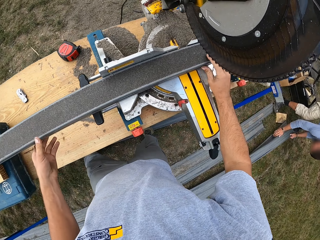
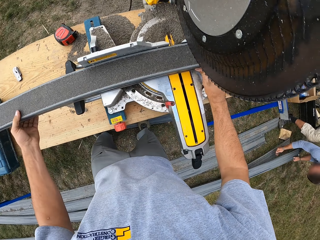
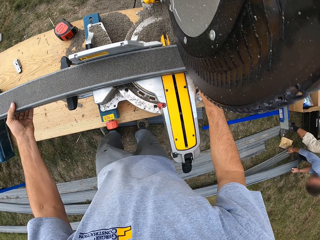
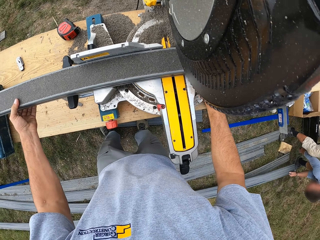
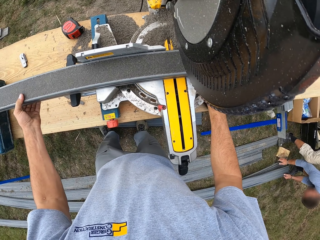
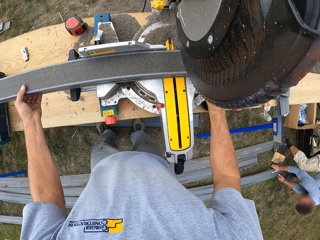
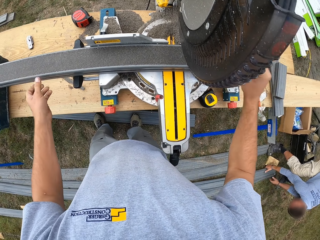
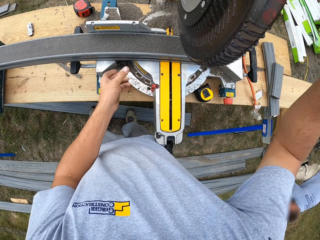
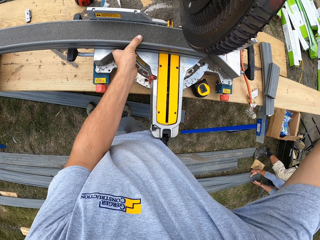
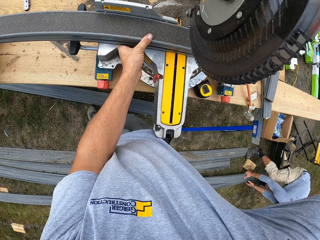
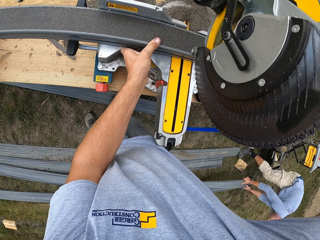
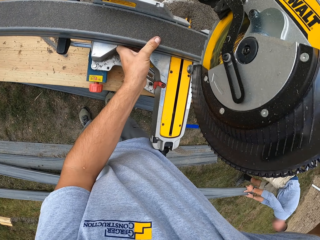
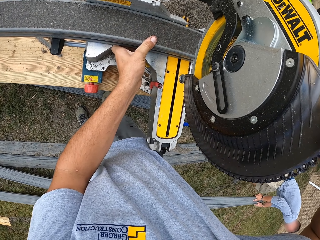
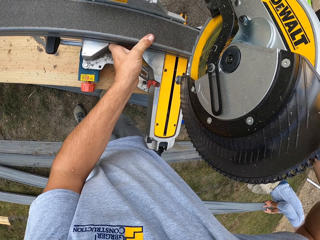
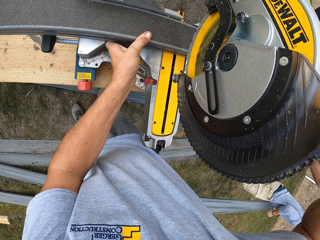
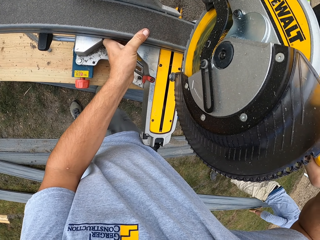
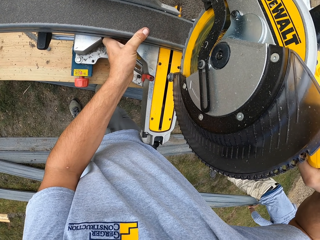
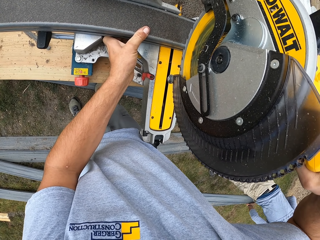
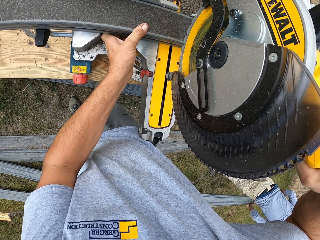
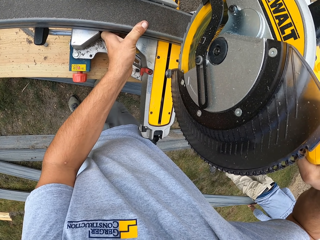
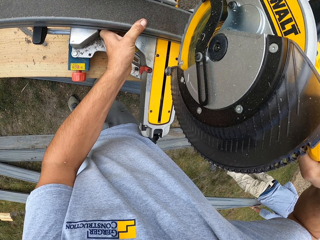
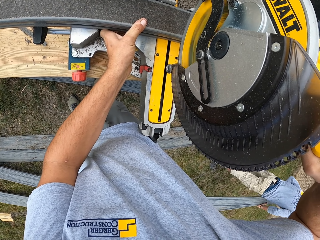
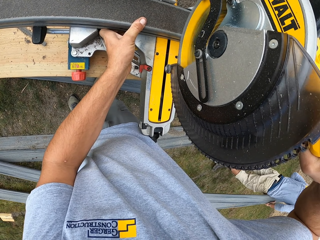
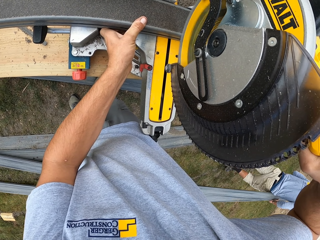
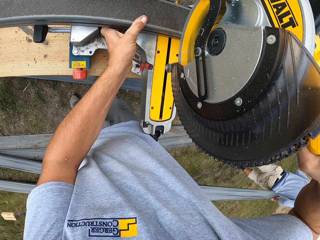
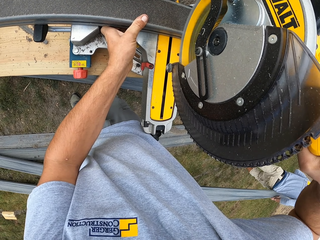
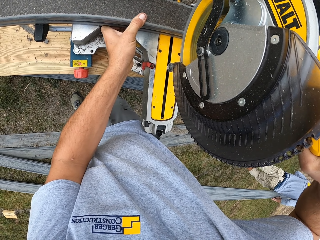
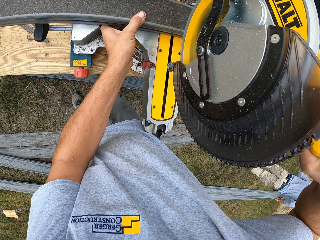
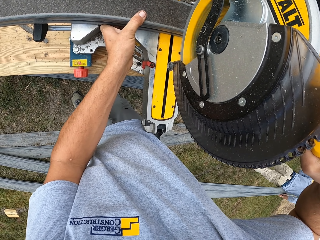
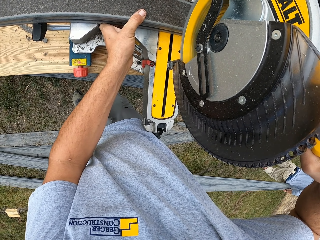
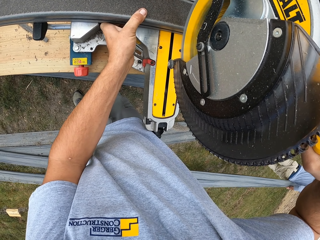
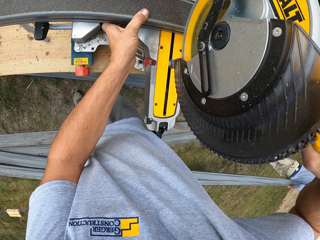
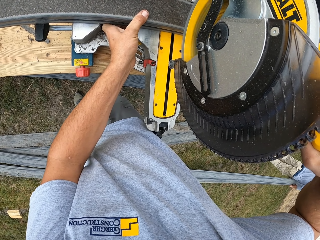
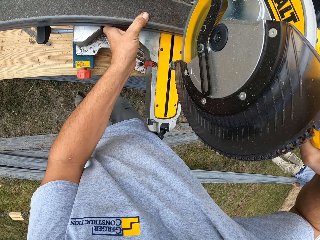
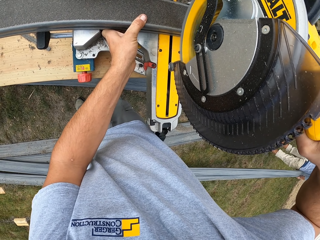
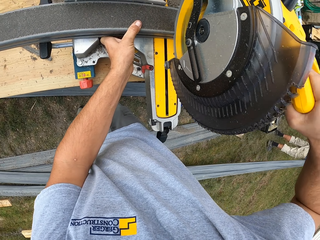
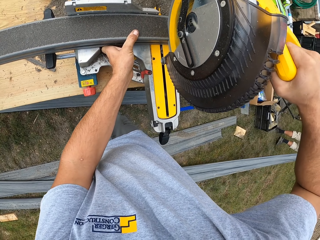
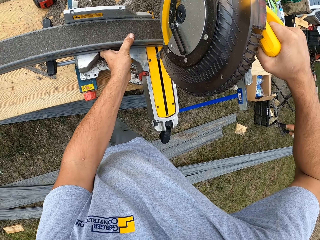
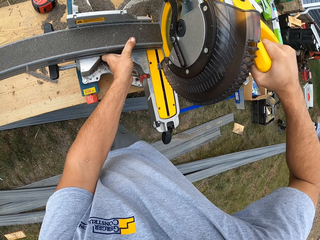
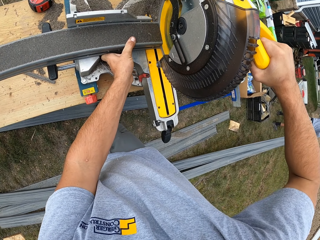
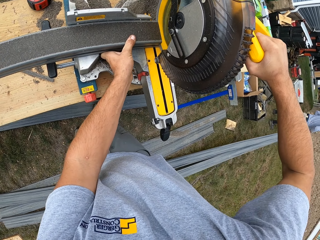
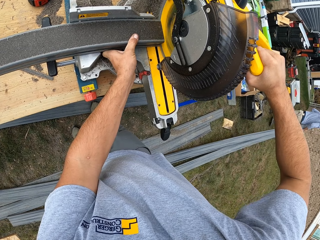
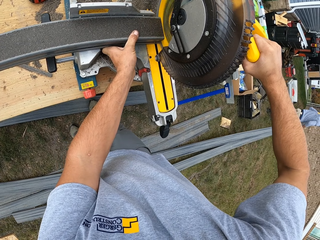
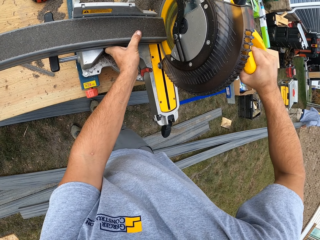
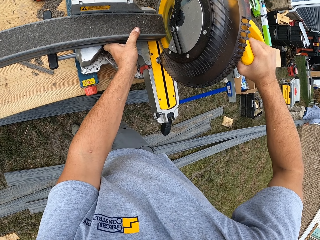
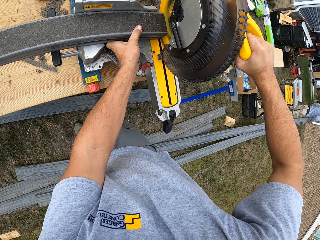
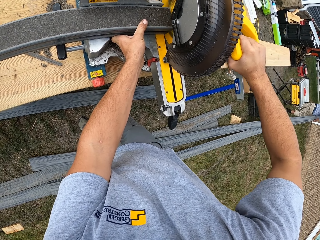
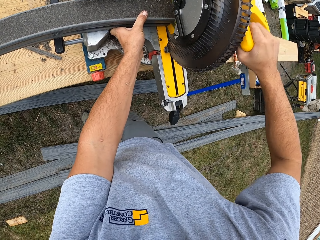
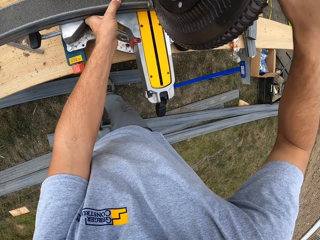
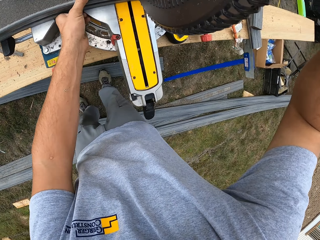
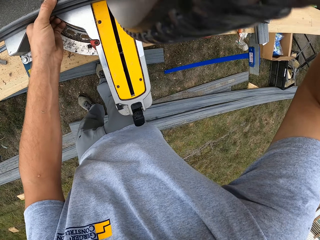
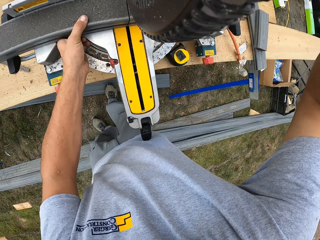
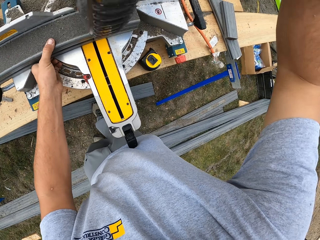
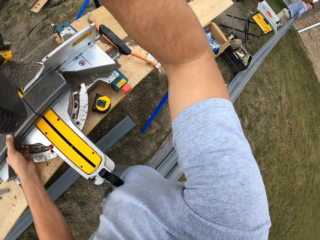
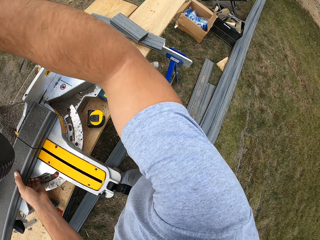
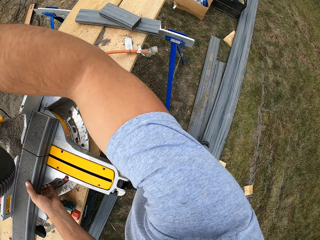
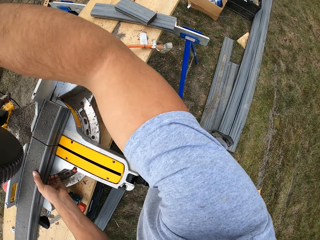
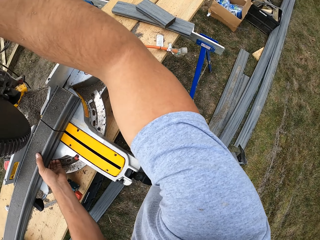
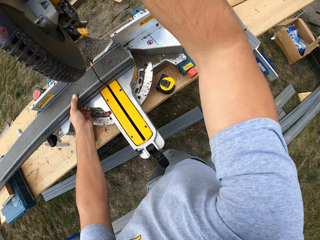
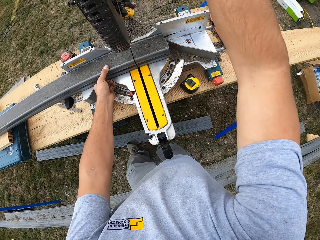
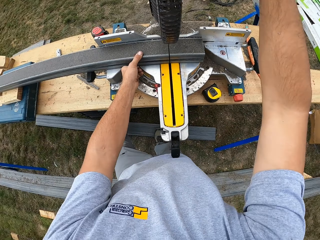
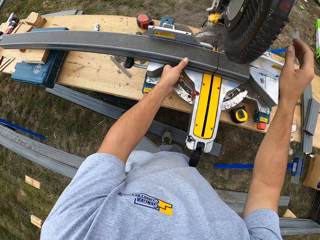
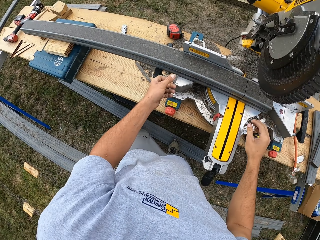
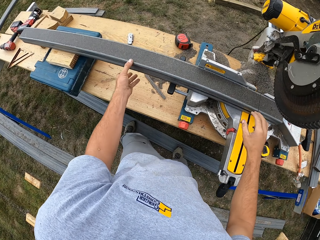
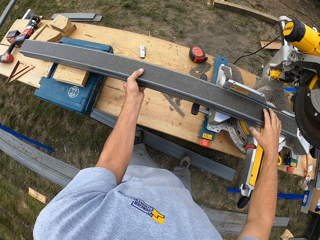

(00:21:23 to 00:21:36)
The camera wearer pushes the metal rod. He holds the metal rod with his left hand. He pushes the cutter. He pulls down the wood cutter. He puts on the cutter. He cuts the metal rod. He puts off the cutter. He pushes the cutter.

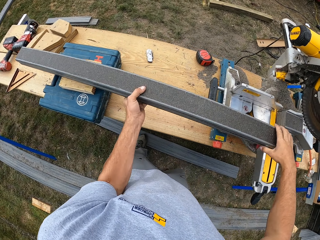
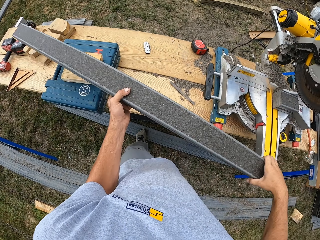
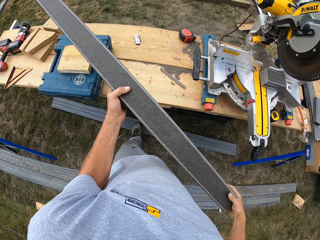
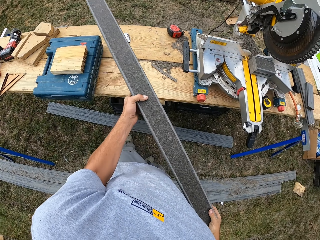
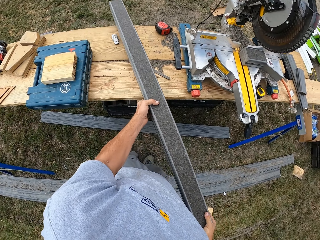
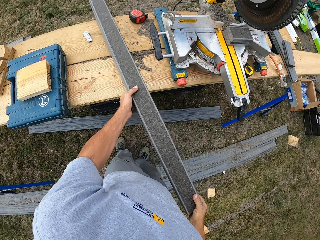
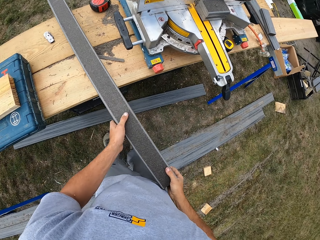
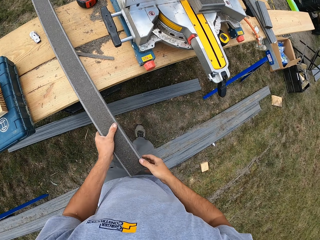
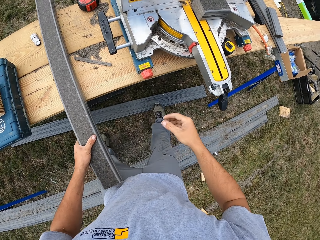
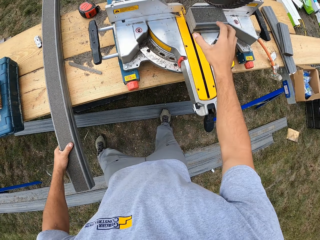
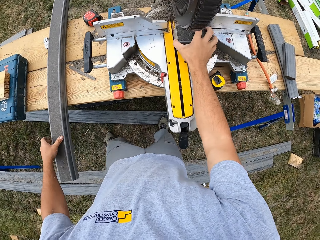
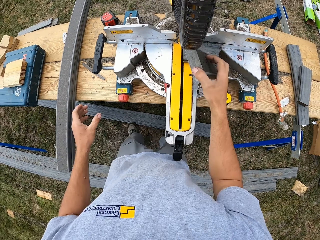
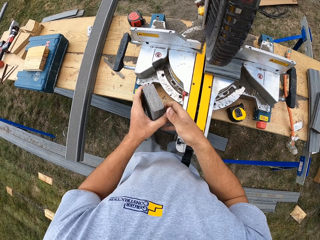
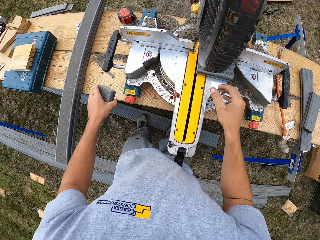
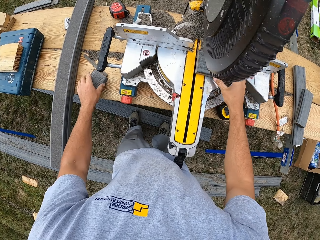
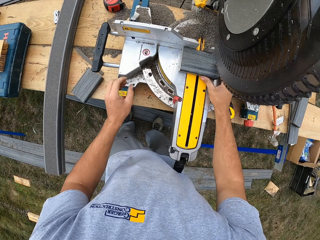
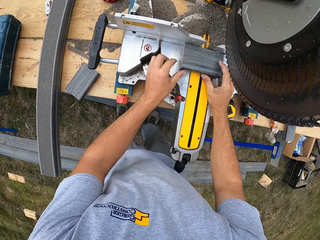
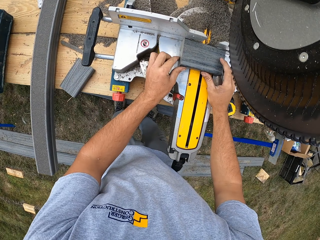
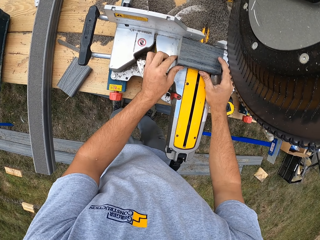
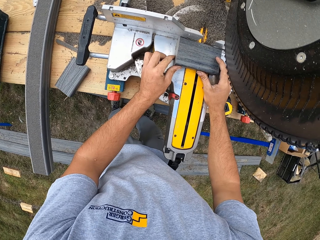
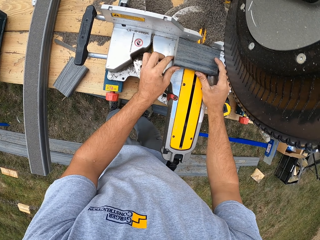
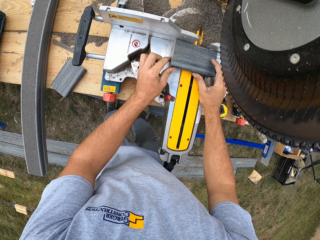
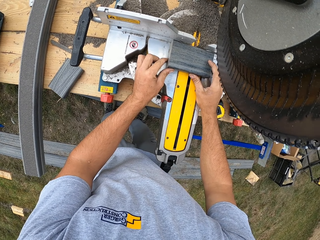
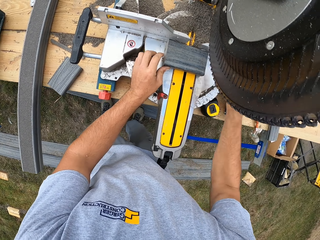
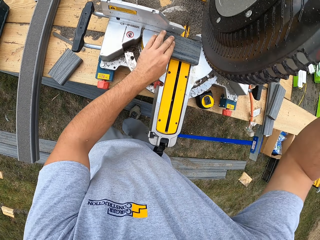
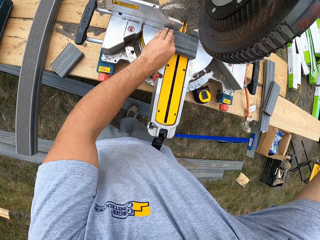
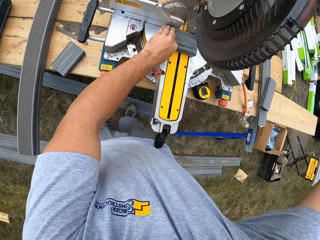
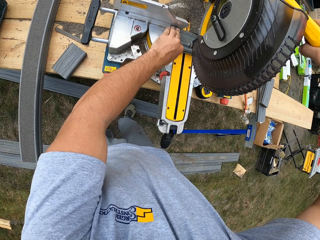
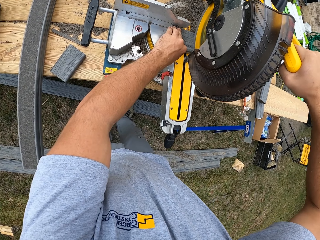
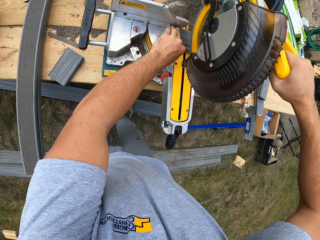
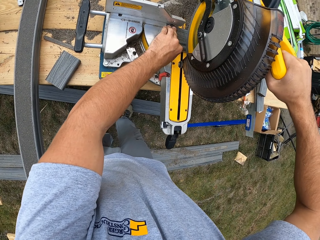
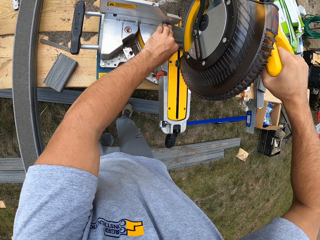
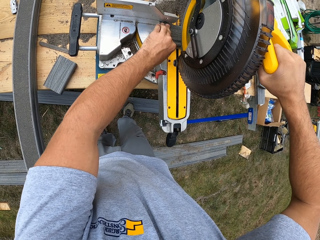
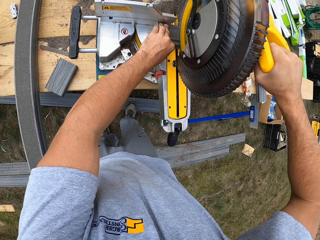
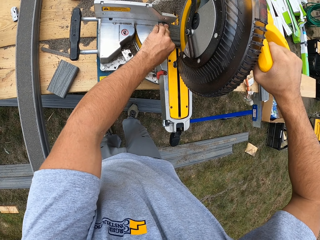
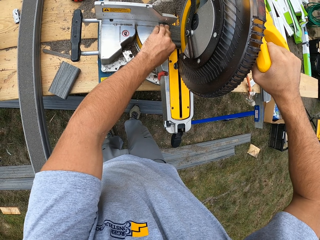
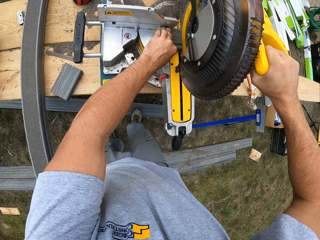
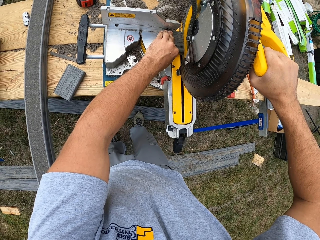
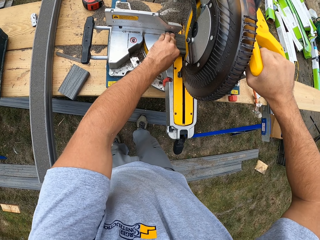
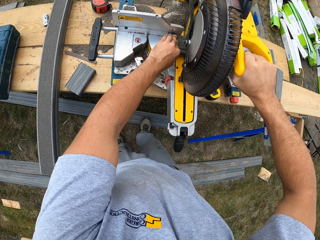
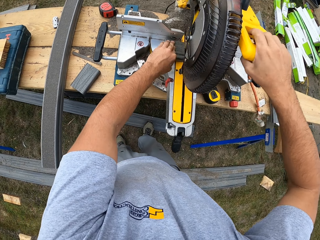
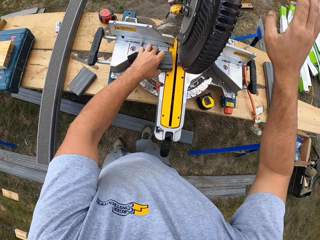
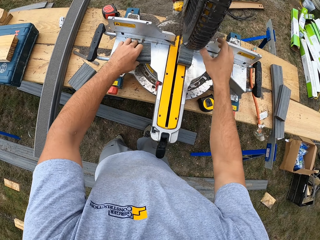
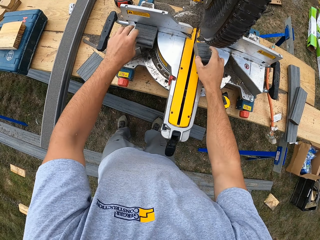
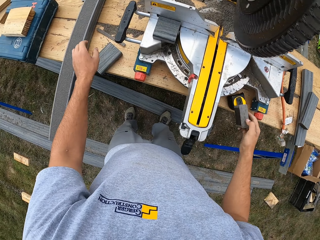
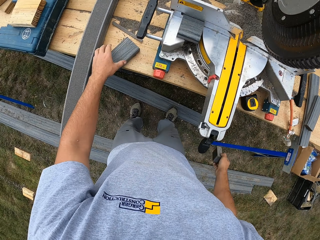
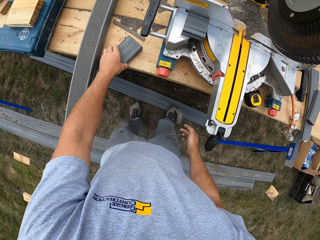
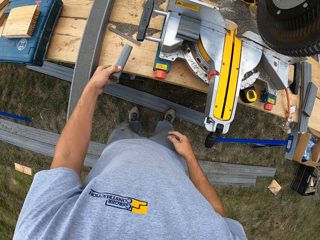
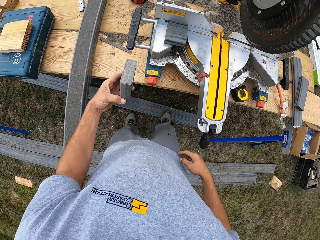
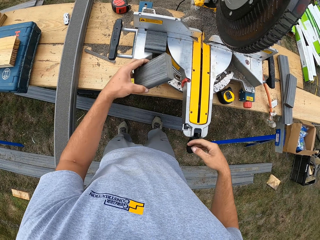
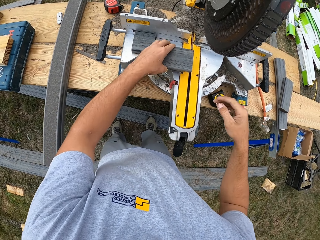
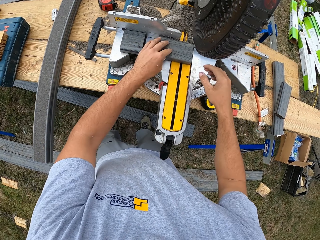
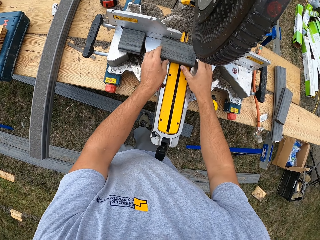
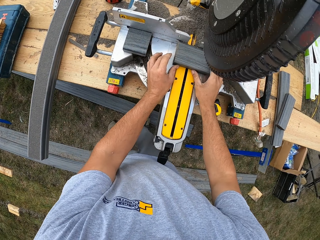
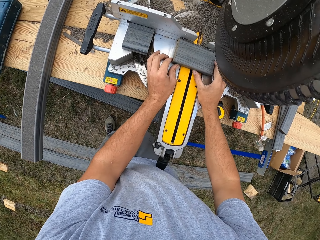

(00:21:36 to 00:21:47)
The camera wearer picks up a metal rod. They put down the metal rod. They pick up a piece of metal rod. They put down the metal rod. They push a piece of metal rod. They put on the cutter. They cut the metal rod. They put off the cutter. They pick up a piece of metal rod. They put down the piece of metal rod. They throw down a piece of metal to the ground. They pick up a piece of metal. They put down the piece of metal.
